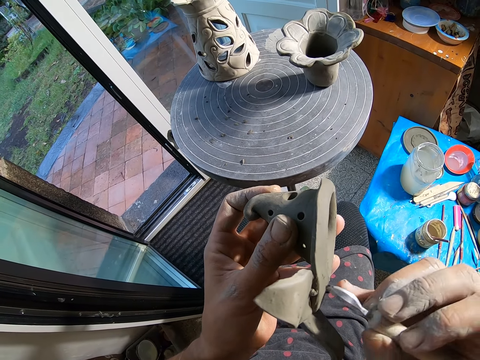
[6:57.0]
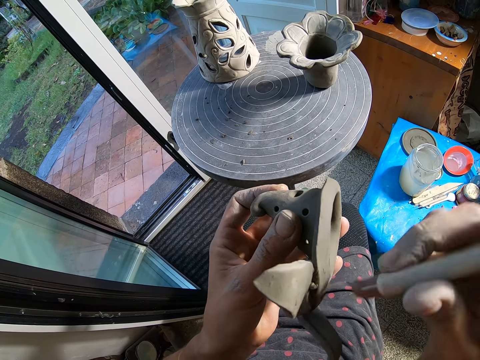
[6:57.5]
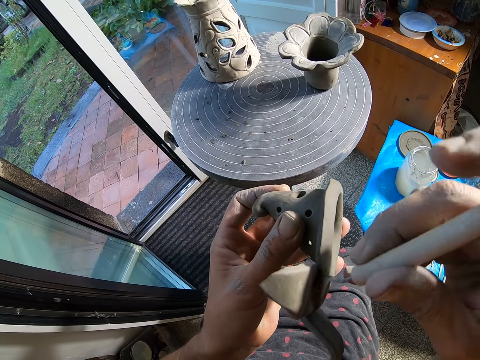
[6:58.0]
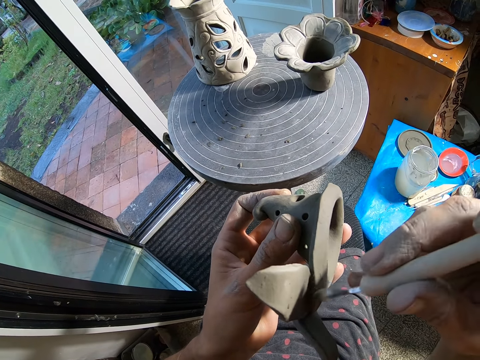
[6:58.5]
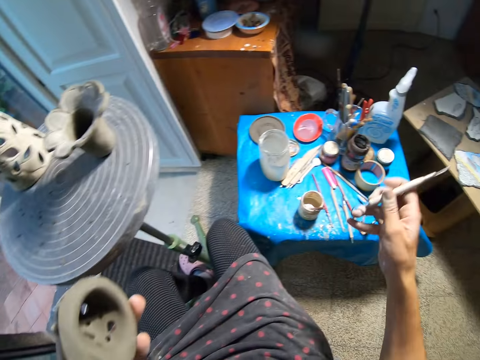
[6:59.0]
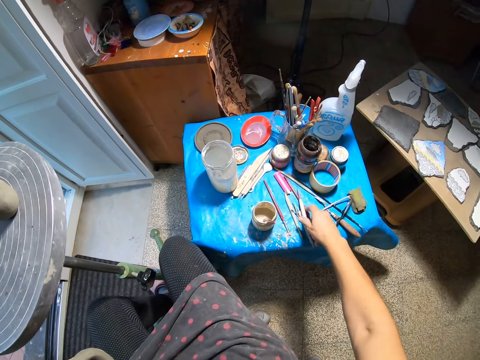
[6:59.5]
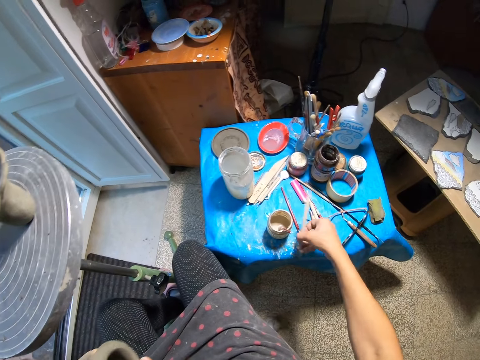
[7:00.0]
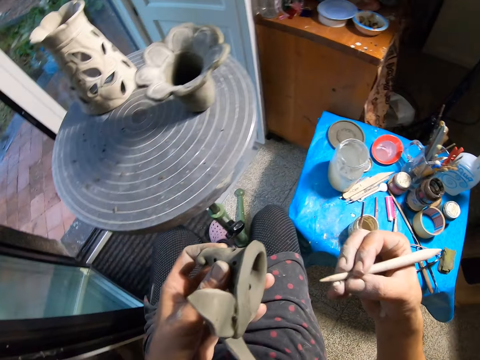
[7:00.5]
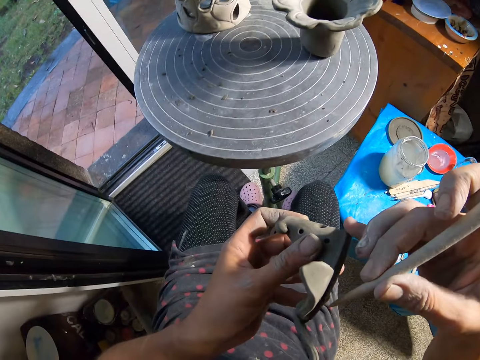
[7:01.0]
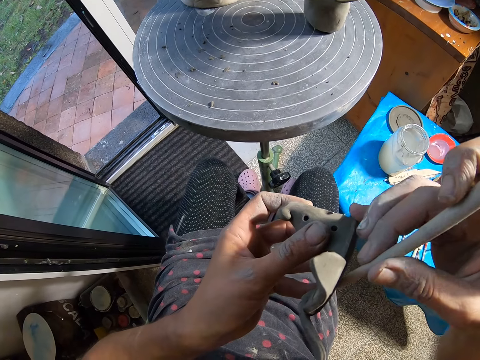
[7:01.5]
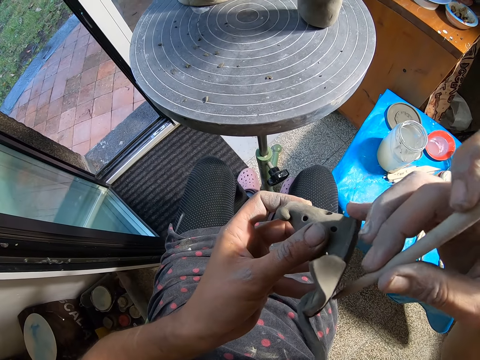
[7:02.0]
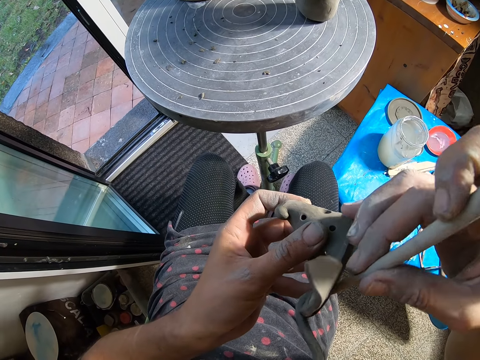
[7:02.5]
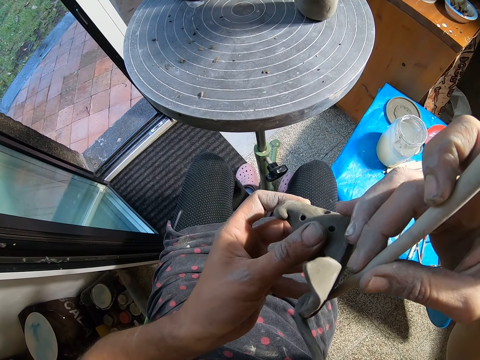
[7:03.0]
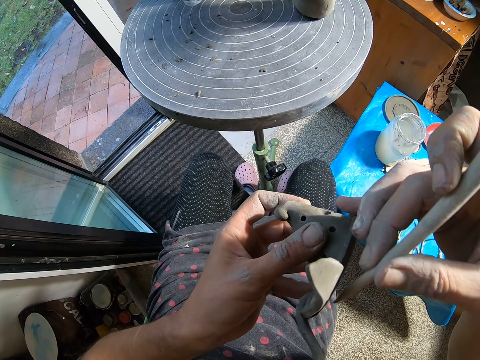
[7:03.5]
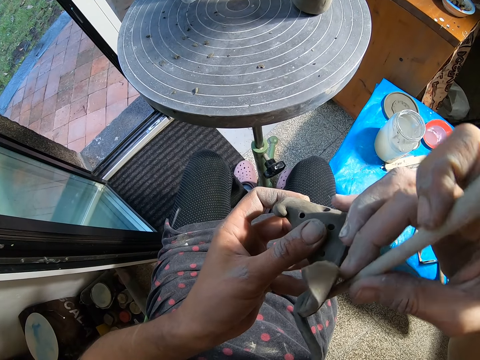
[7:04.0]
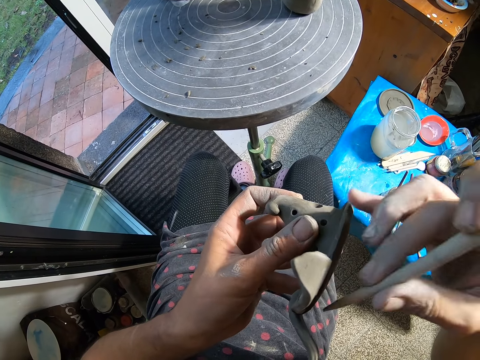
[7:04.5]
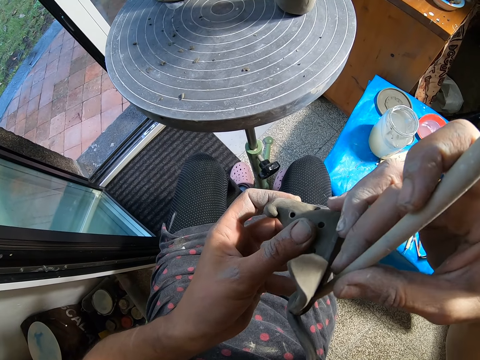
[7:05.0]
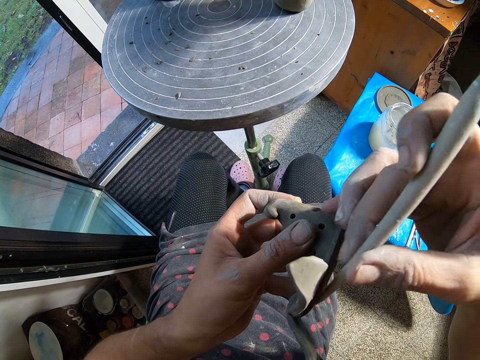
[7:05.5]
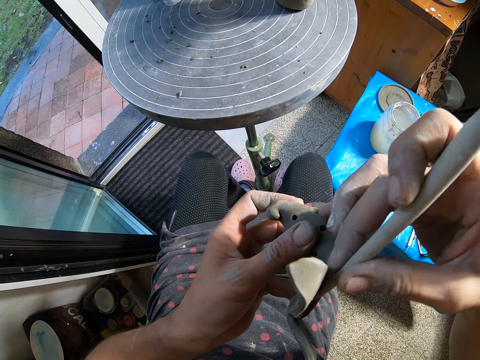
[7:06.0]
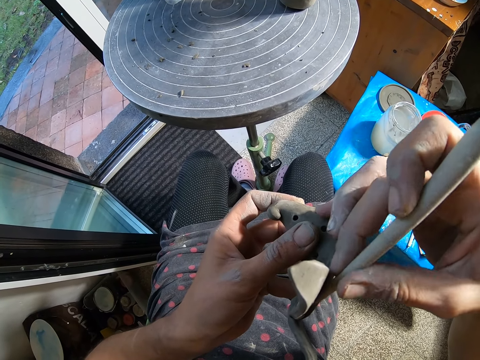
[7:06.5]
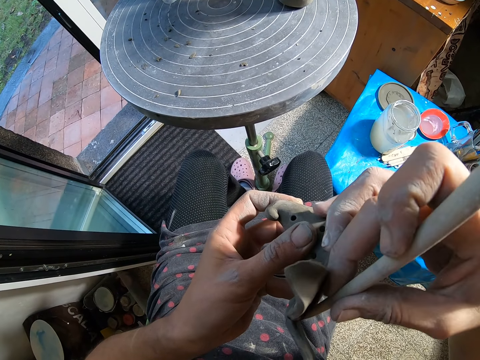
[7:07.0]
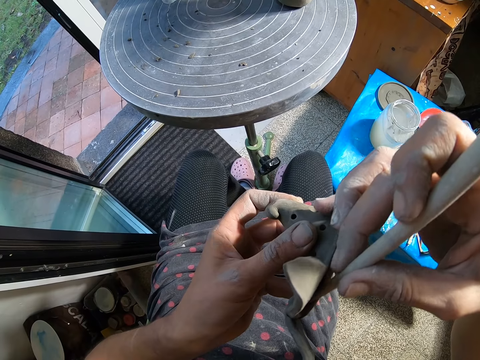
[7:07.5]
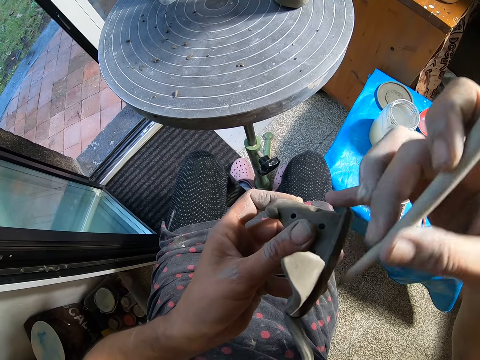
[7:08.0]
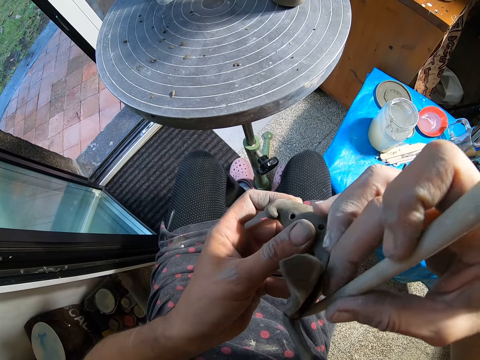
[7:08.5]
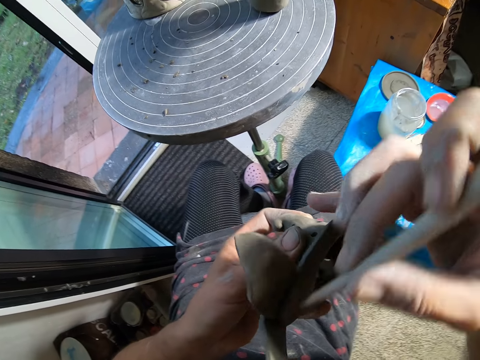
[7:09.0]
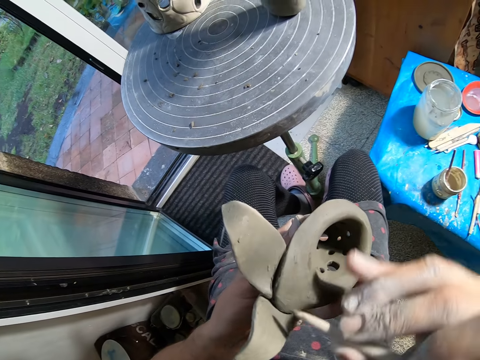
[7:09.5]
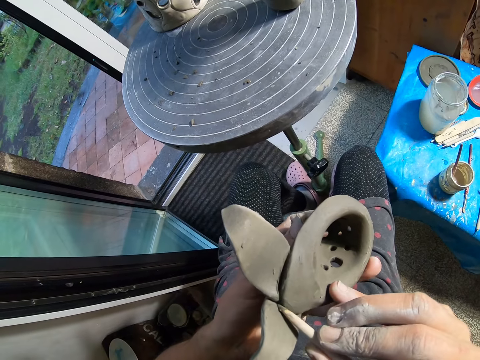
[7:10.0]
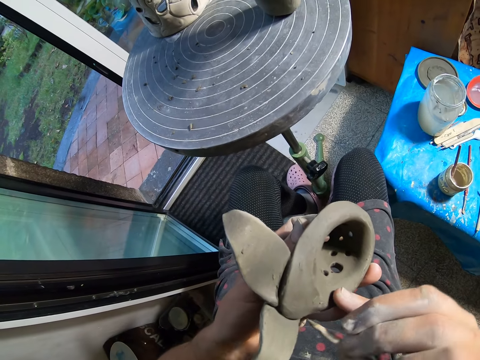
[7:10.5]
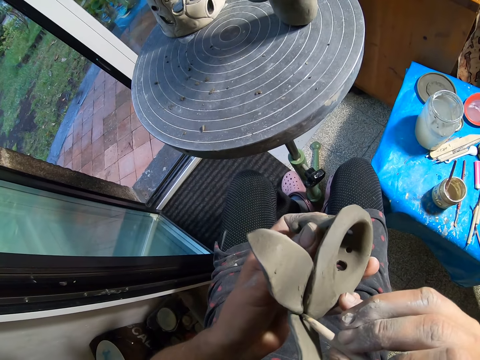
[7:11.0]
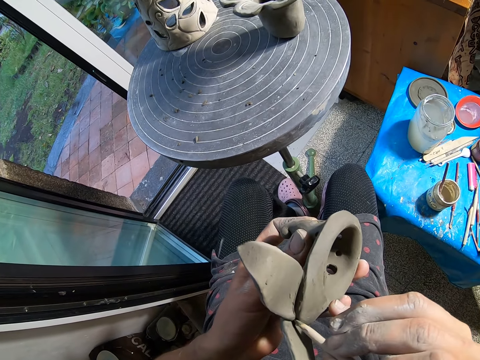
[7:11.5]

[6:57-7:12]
The camera wearer drops the scraper on a table with her right hand. She picks up a boxwood tool or carving stick from the table. She smoothens the ceramicware with the boxwood tool in her right hand. She carves the carving with the carving stick.

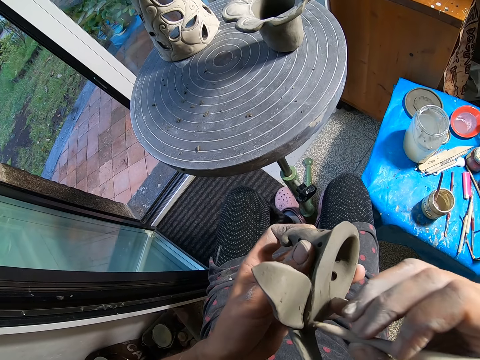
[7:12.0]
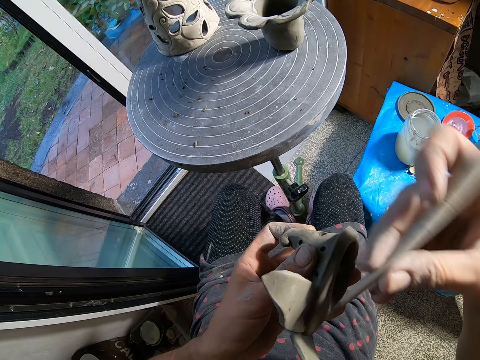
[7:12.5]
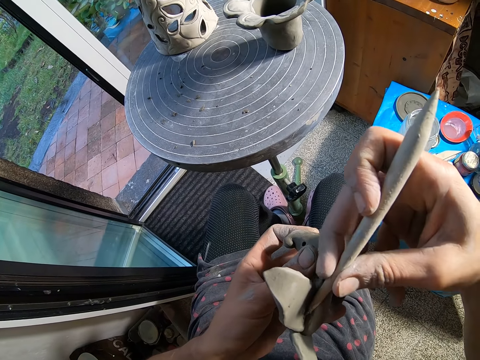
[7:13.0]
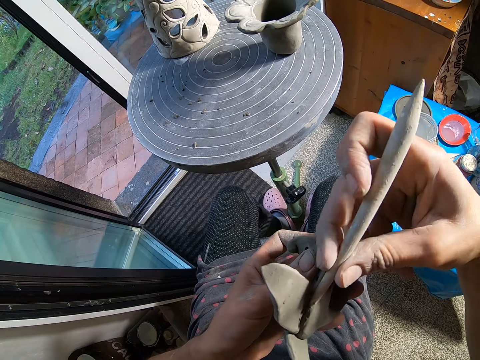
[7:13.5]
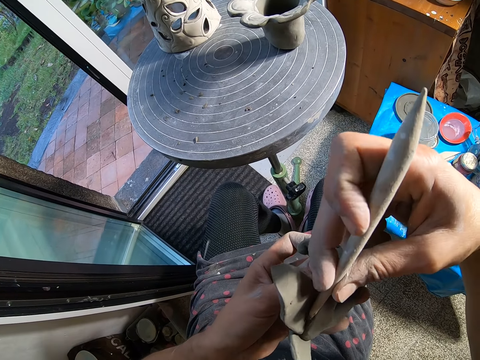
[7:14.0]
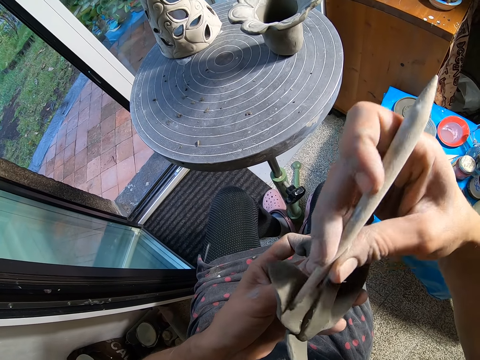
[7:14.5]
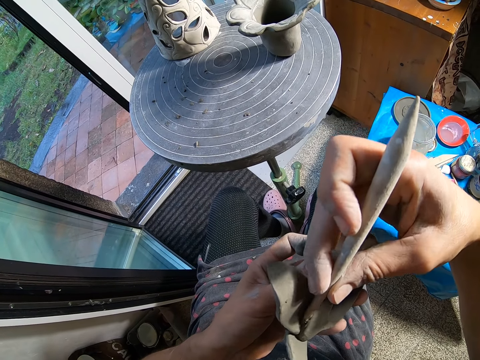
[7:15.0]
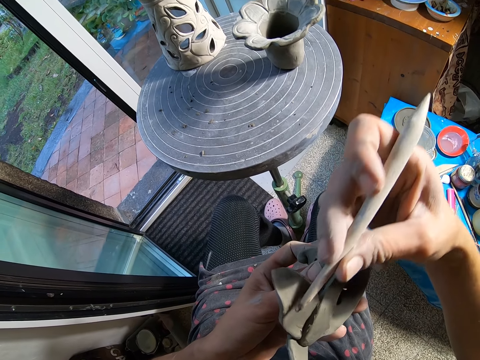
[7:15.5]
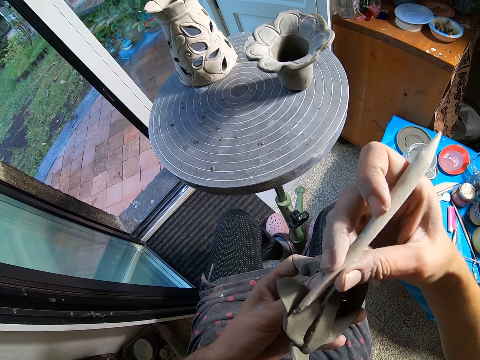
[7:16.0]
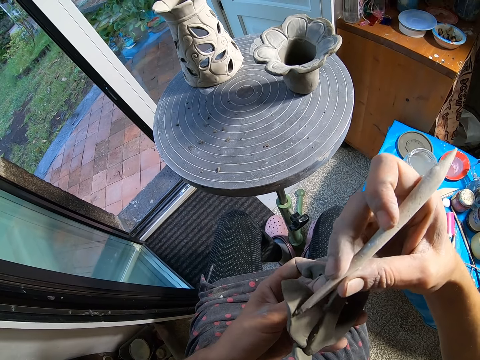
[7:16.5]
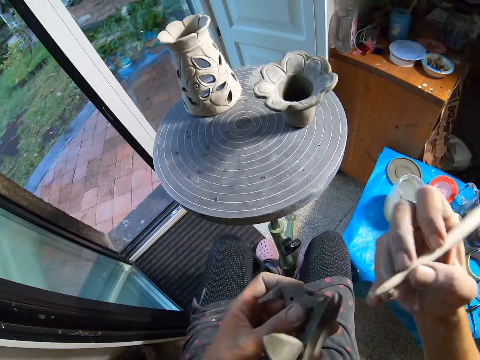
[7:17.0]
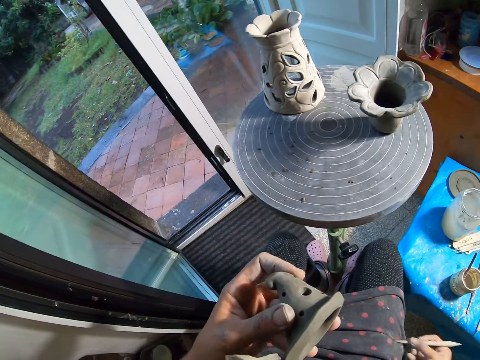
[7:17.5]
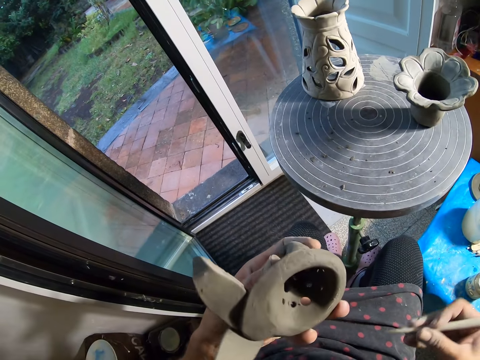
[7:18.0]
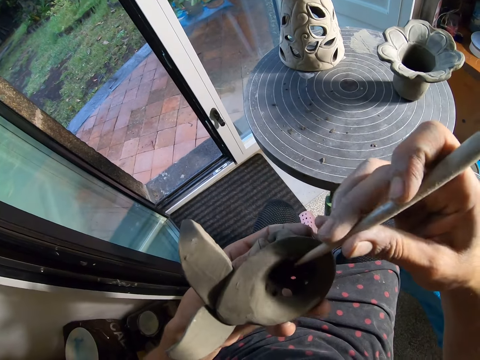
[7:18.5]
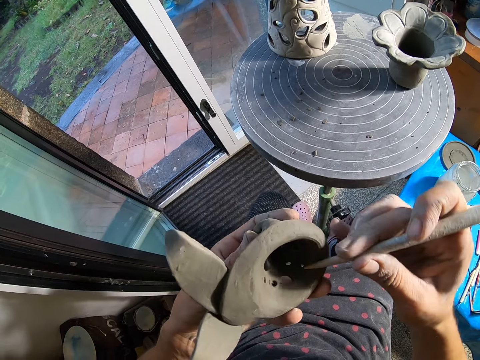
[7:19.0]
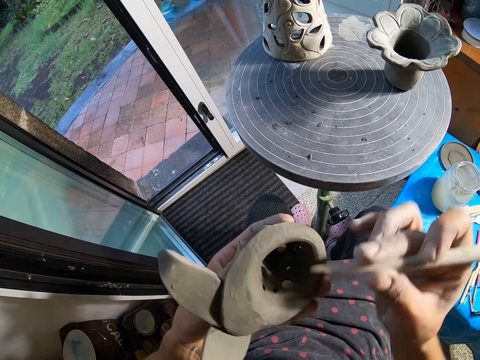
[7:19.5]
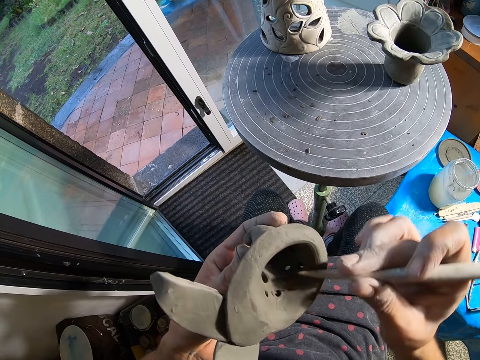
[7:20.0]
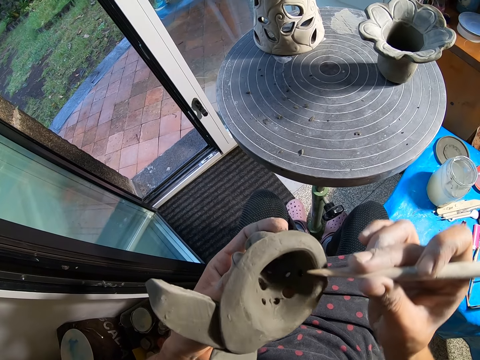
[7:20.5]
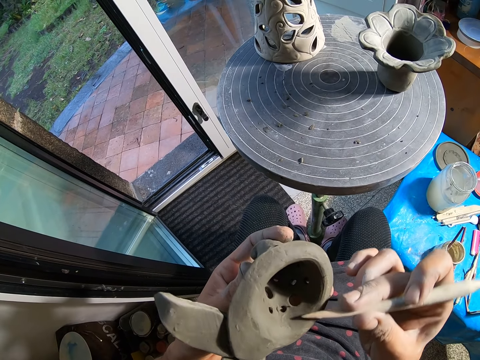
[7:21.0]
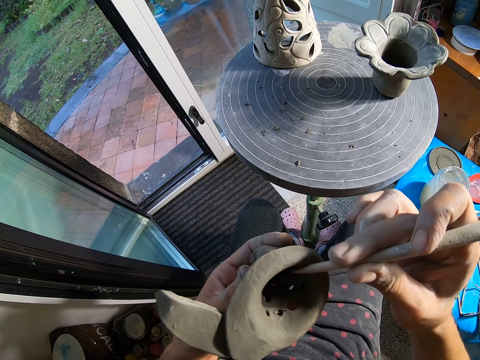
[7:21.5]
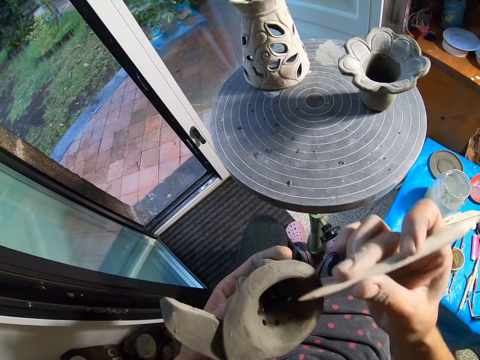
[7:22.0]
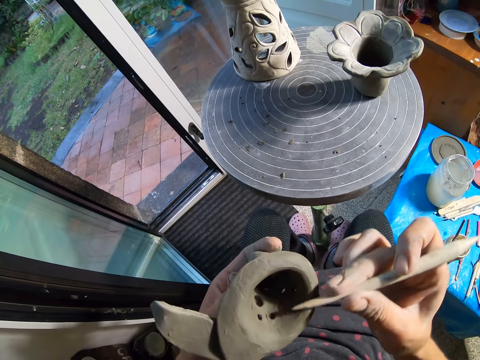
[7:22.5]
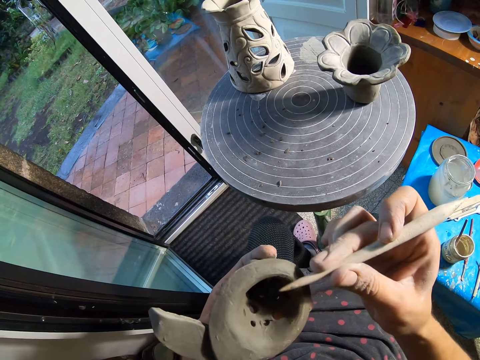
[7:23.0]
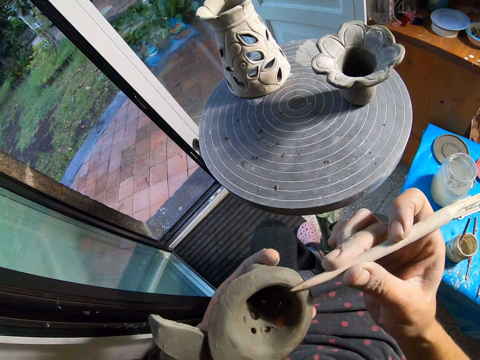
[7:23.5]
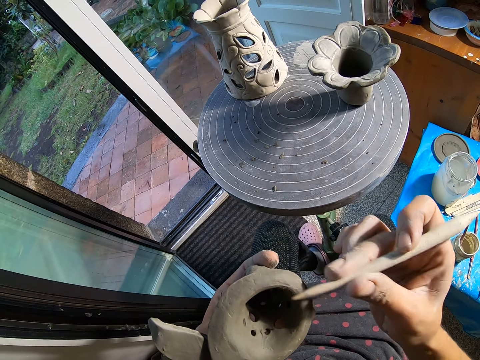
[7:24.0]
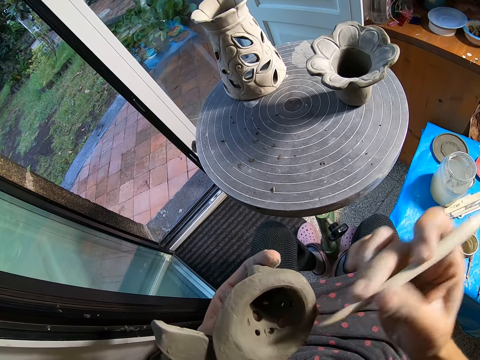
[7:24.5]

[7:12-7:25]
The camera wearer wipes the boxwood tool or carving stick in her right hand on her right lap. She smoothens the ceramicware with the boxwood tool in her right hand. She carves the carving with the carving stick.
